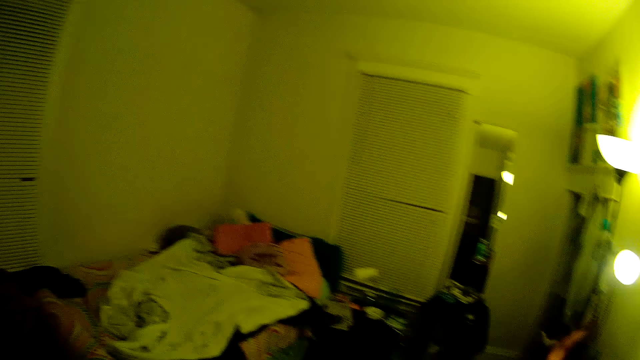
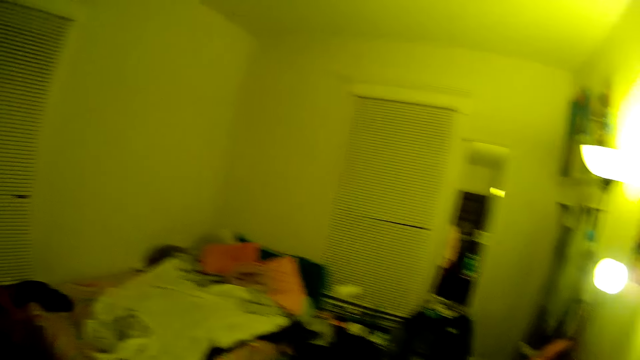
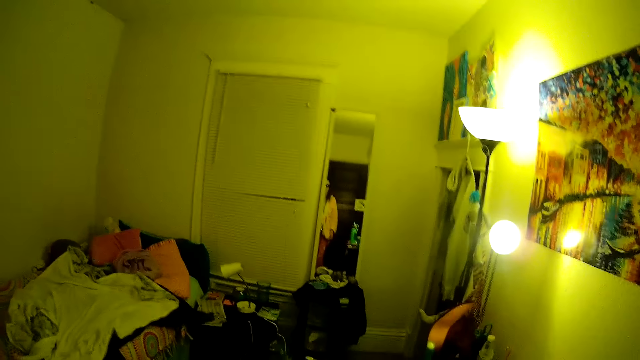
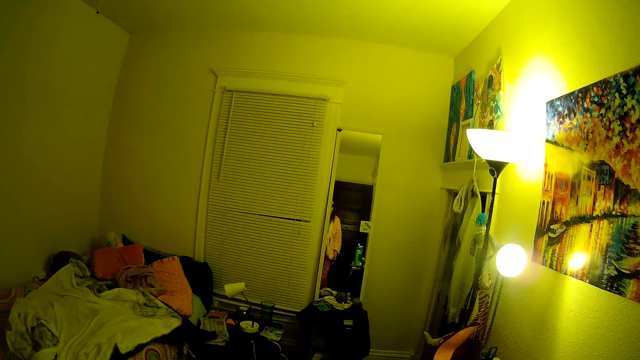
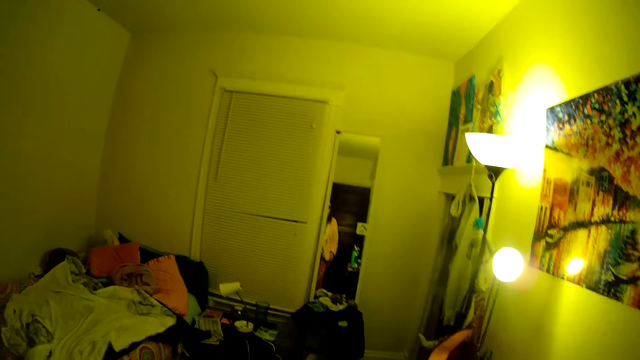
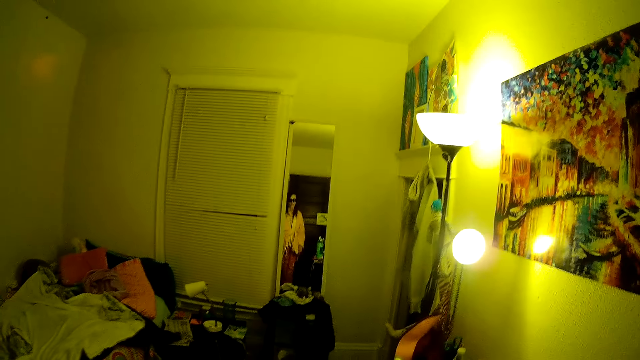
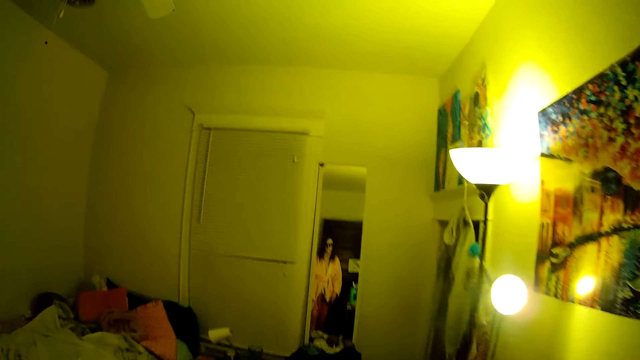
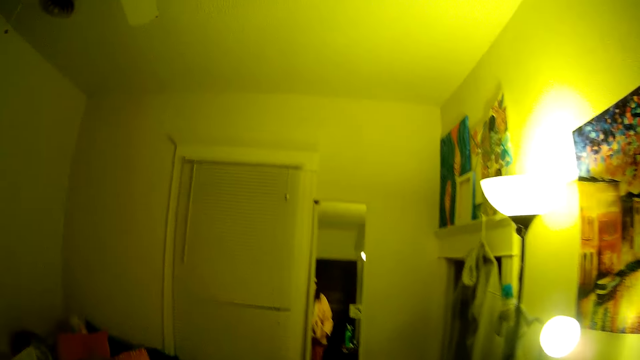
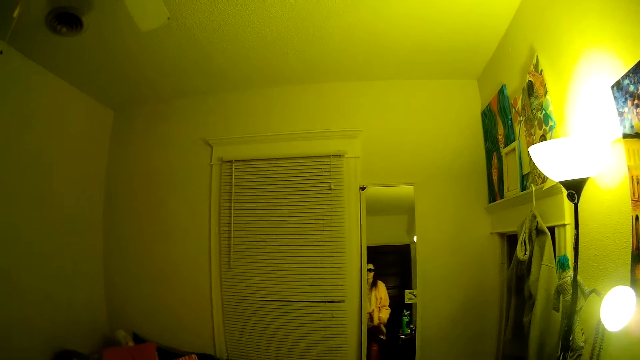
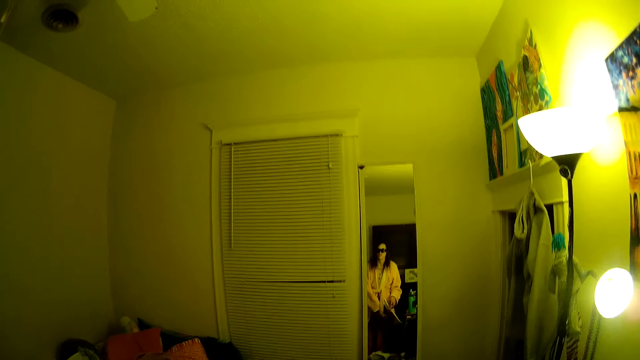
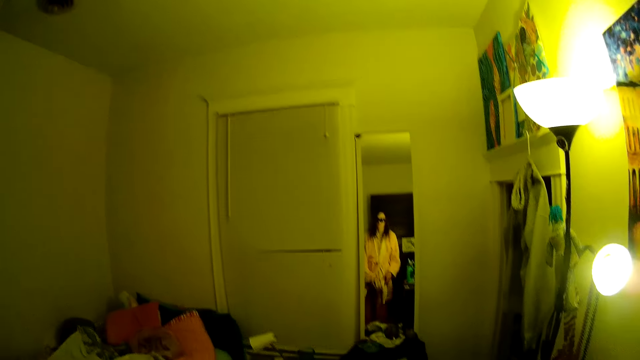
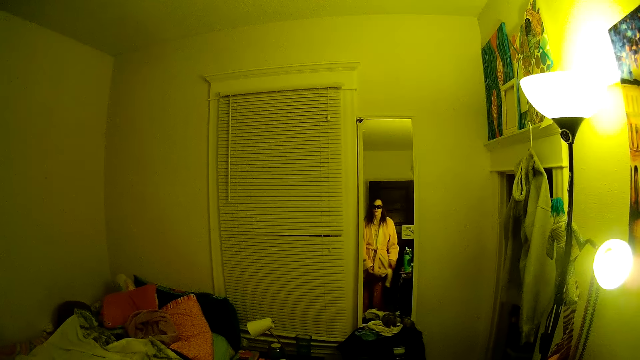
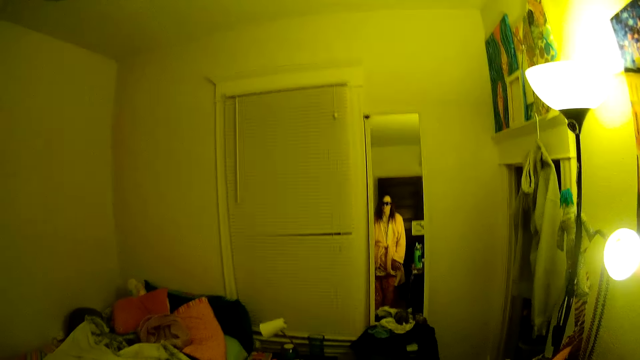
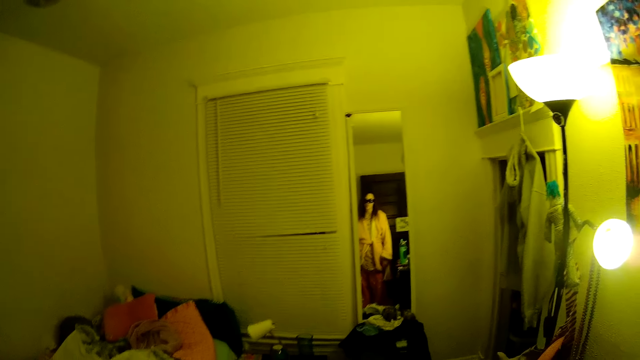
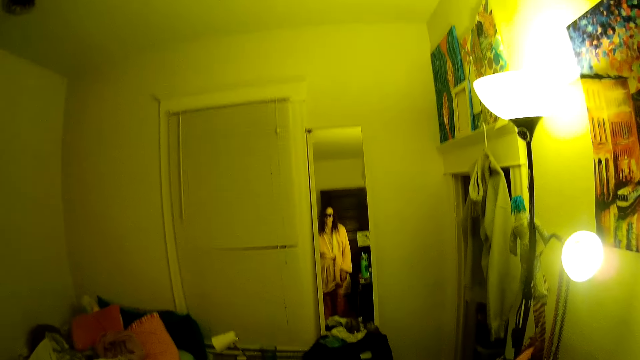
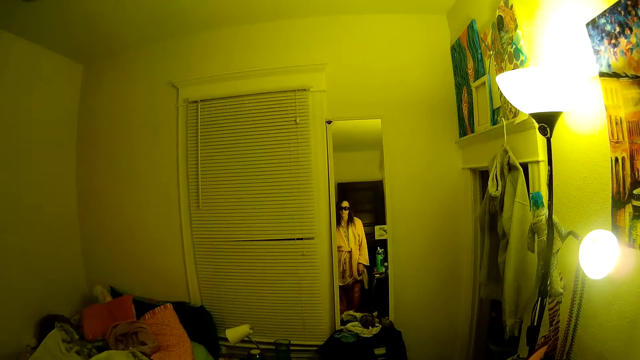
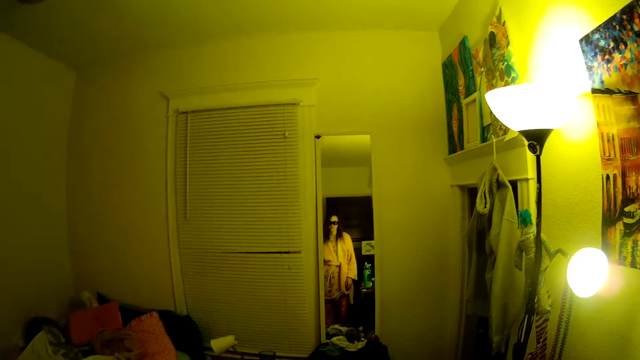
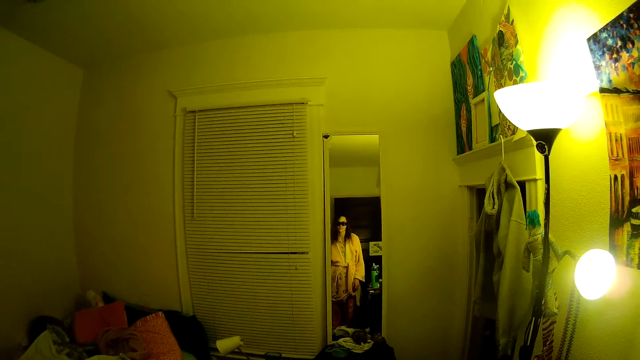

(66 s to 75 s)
The camera wearer looks at herself in the mirror. She adjusts her clothes.

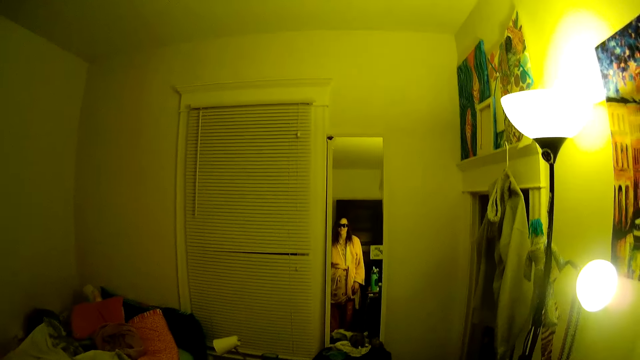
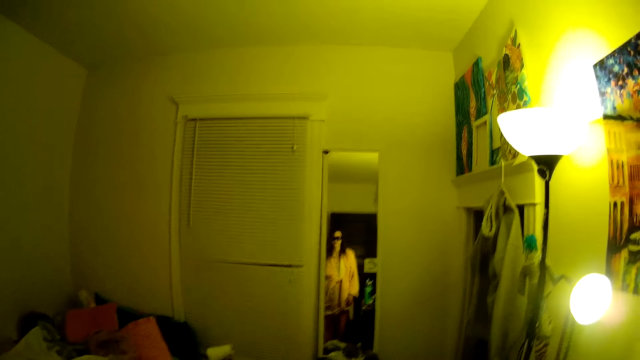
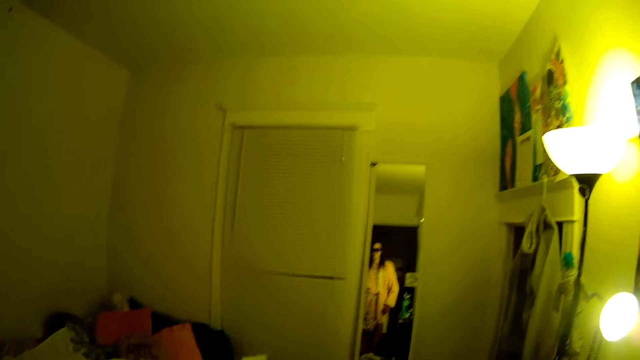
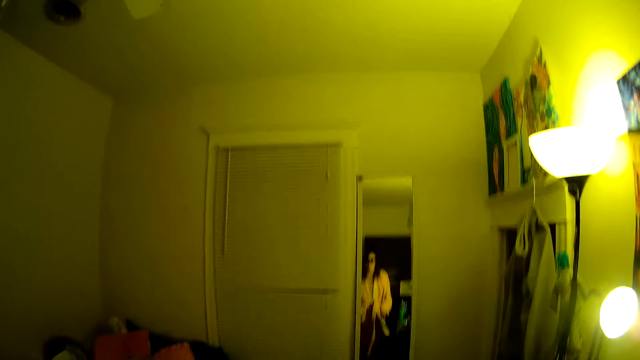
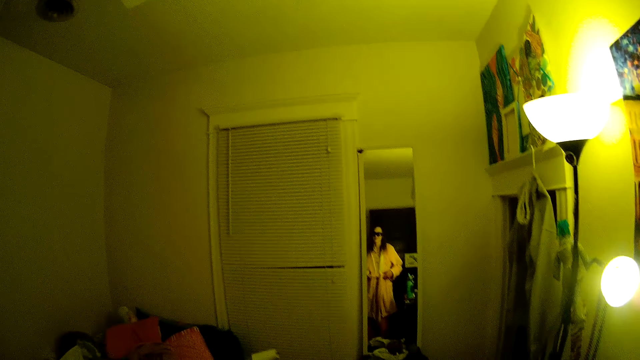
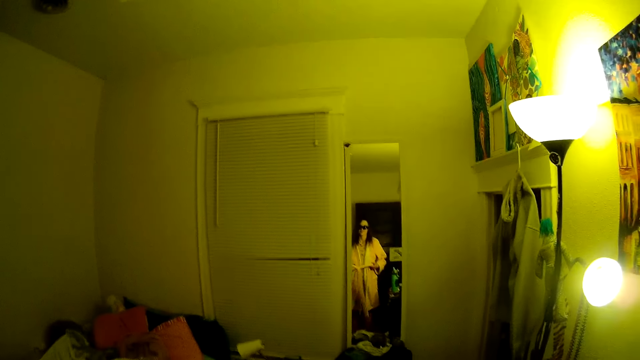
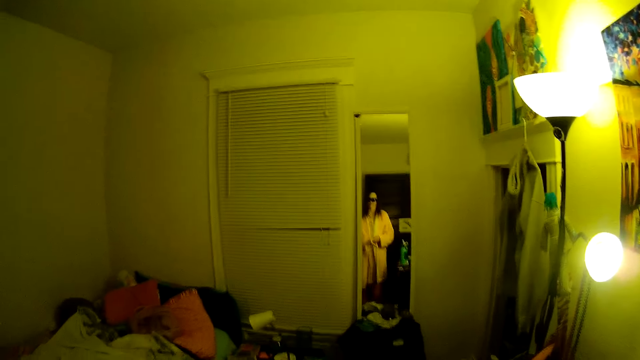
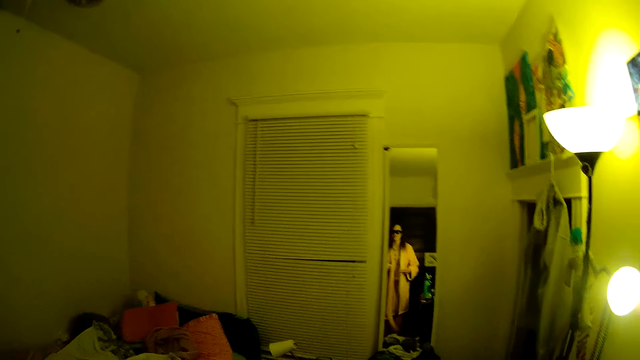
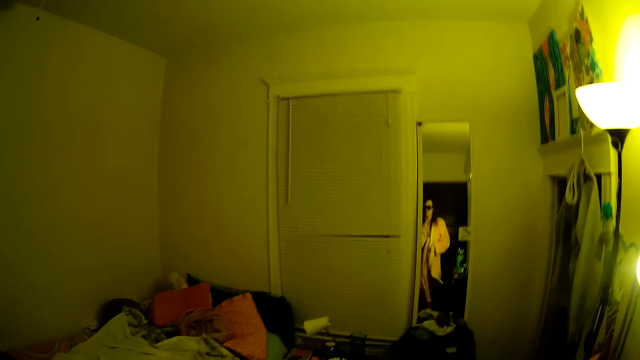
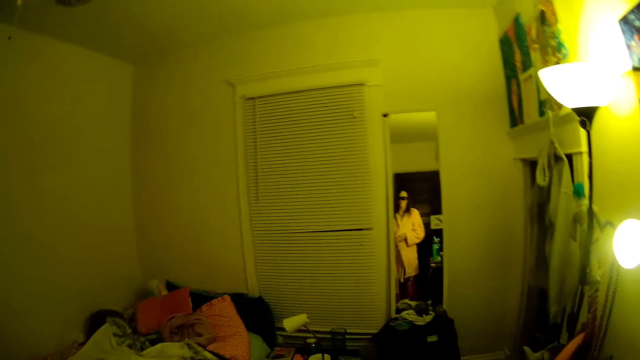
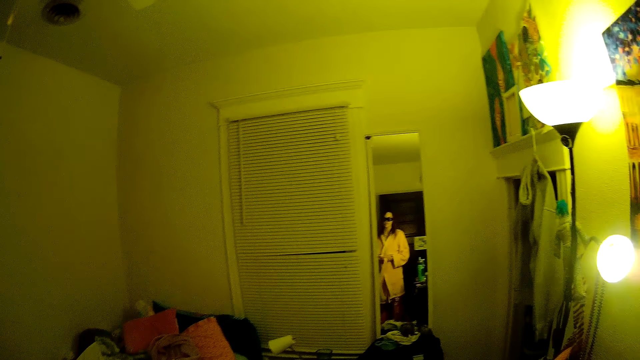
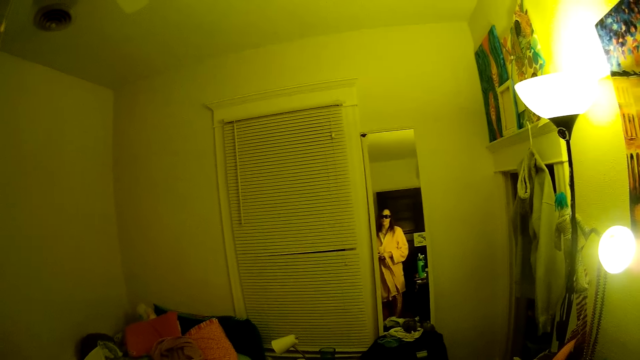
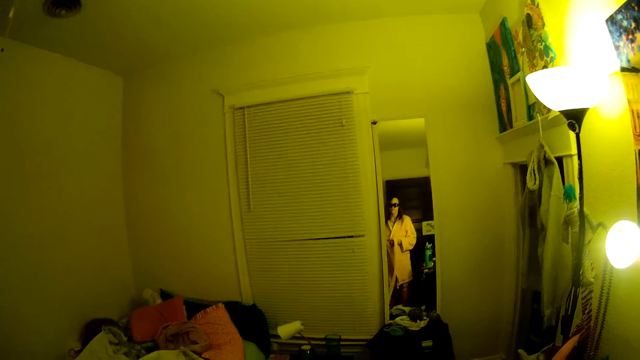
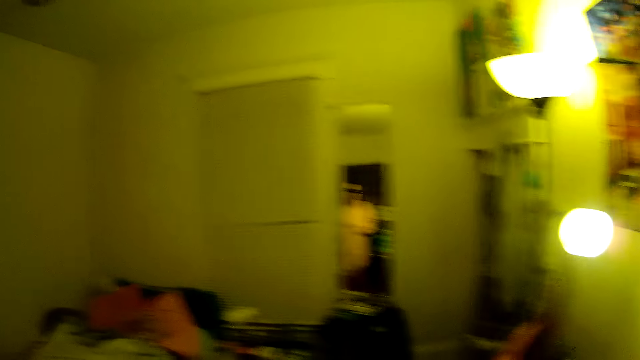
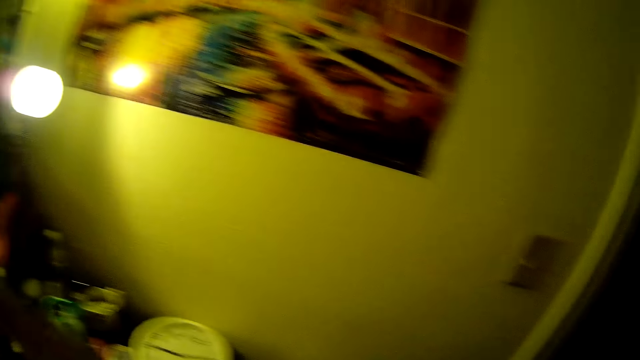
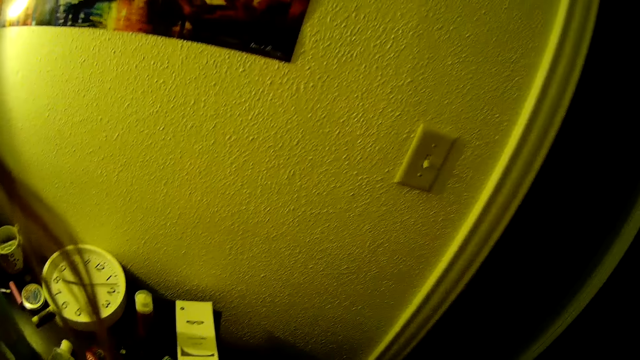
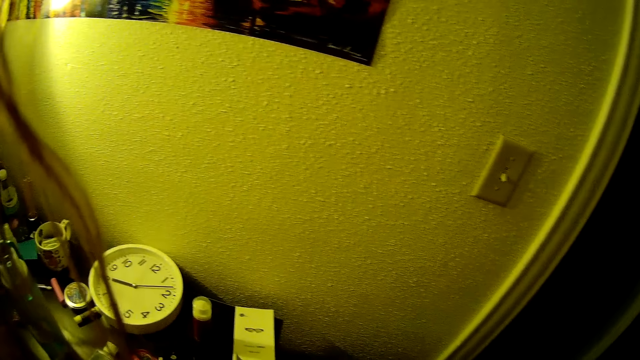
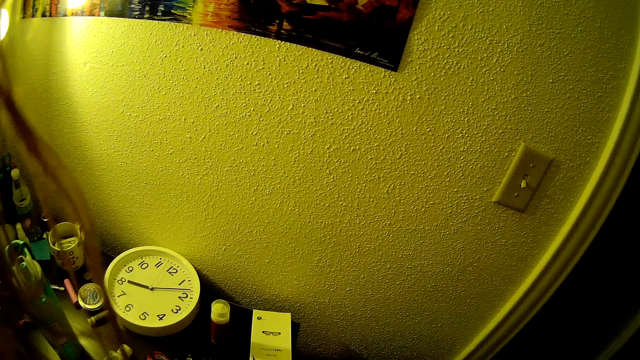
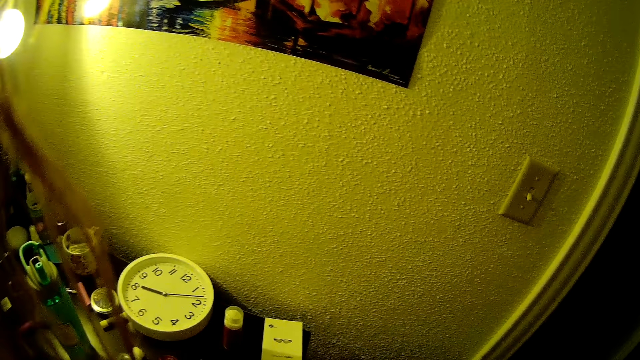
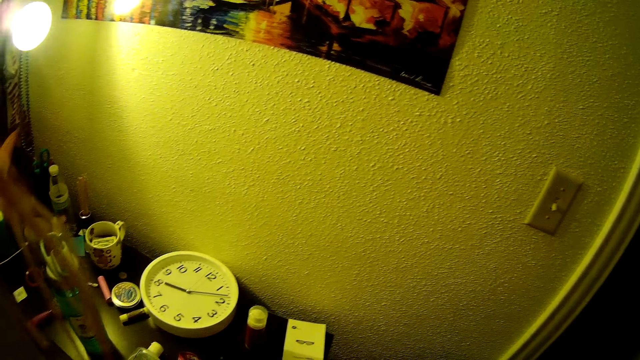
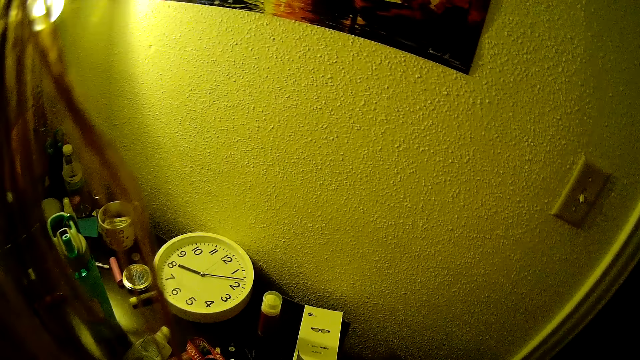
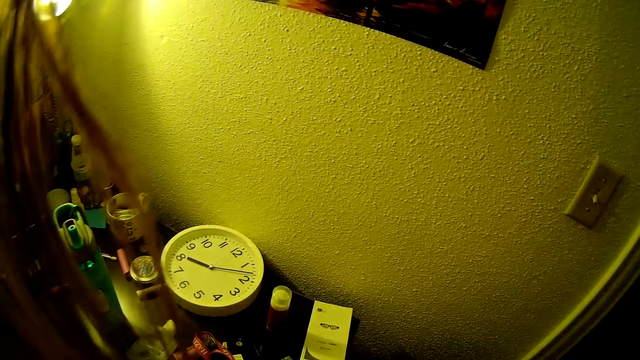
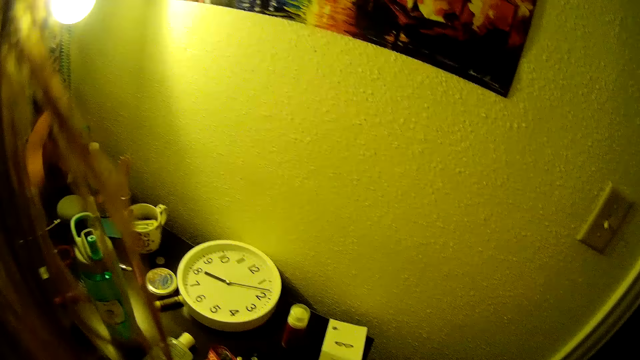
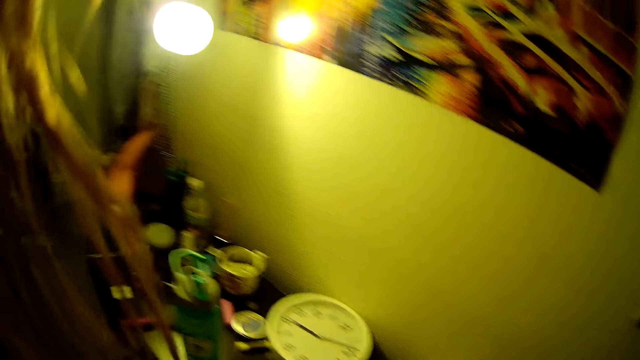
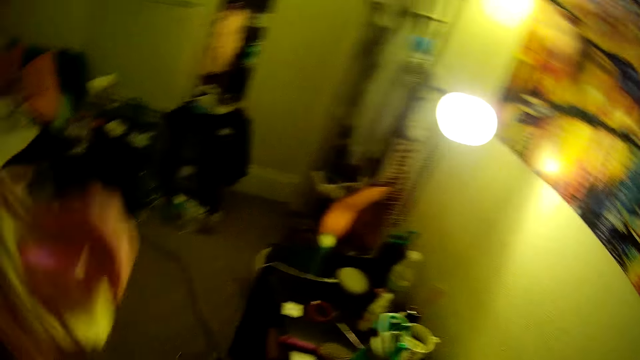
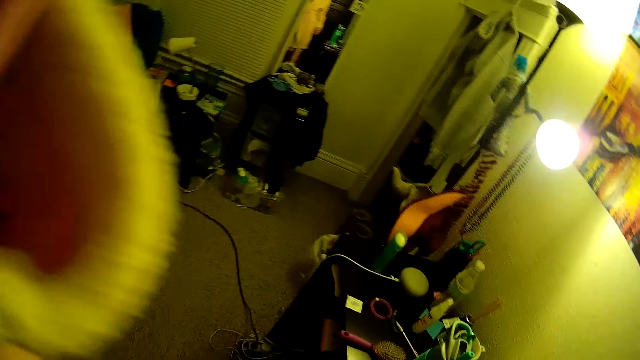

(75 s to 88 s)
The camera wearer looks at herself in the mirror. They open a robe and tie the robe. They look around the room.
